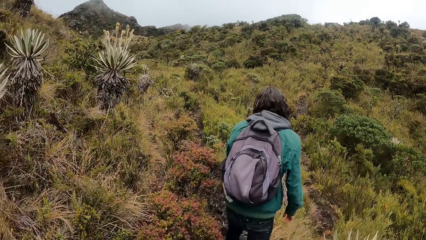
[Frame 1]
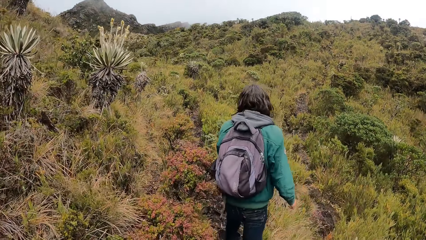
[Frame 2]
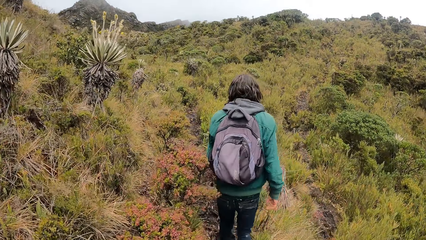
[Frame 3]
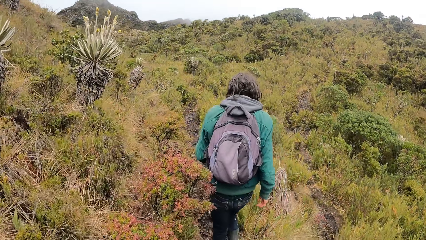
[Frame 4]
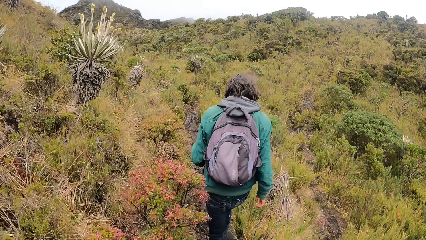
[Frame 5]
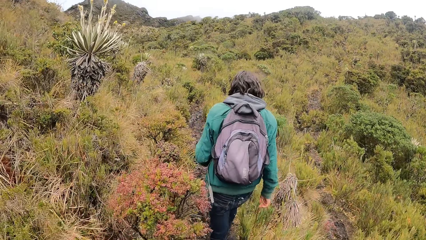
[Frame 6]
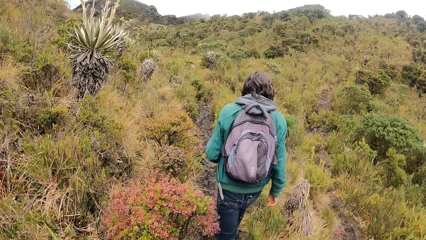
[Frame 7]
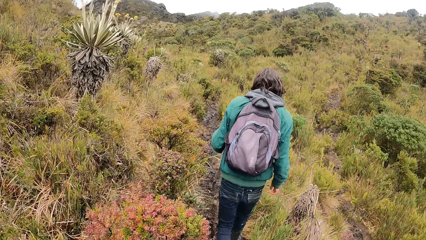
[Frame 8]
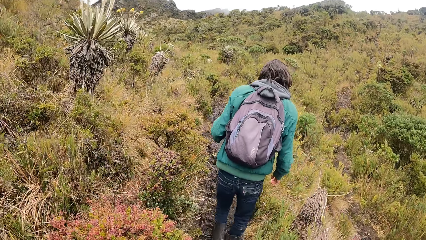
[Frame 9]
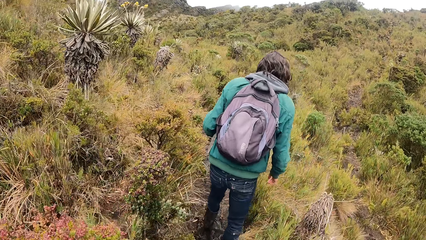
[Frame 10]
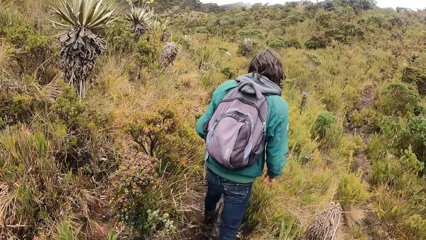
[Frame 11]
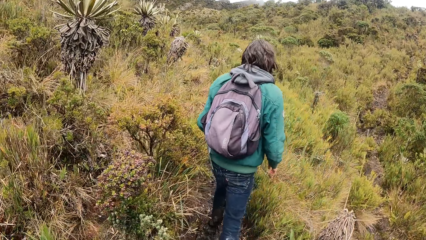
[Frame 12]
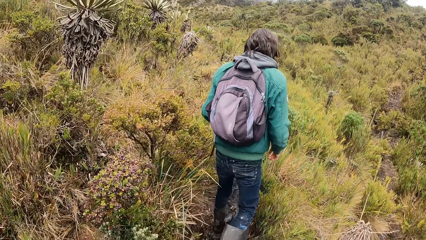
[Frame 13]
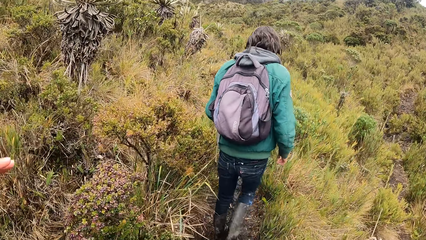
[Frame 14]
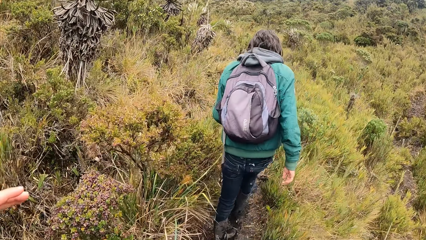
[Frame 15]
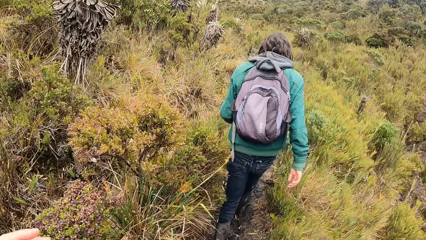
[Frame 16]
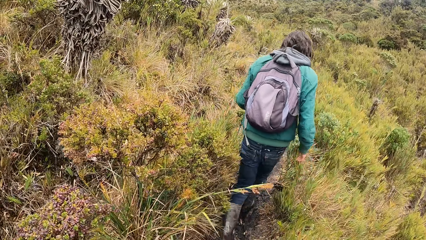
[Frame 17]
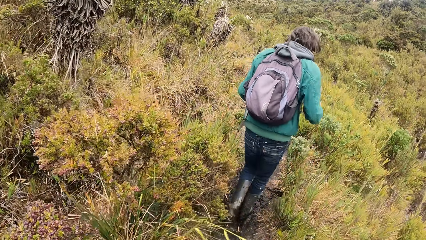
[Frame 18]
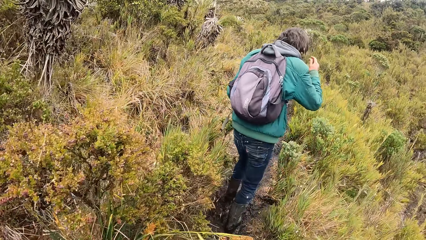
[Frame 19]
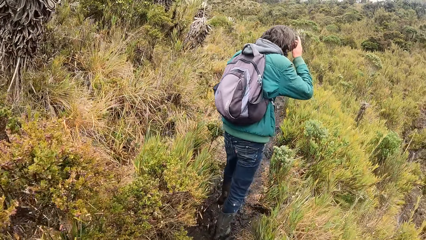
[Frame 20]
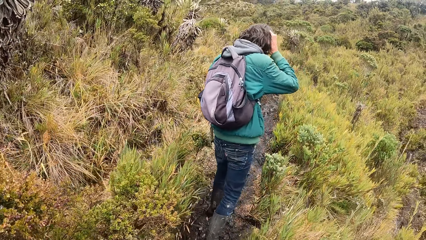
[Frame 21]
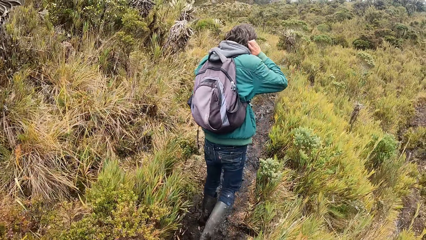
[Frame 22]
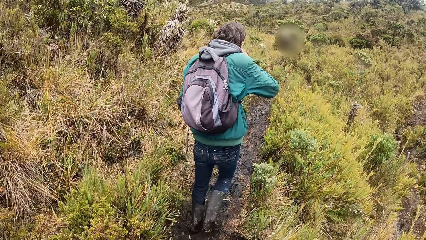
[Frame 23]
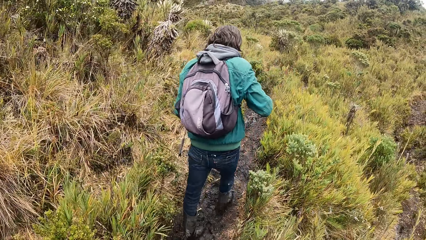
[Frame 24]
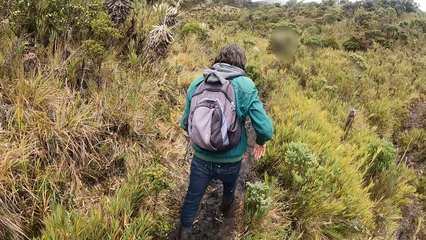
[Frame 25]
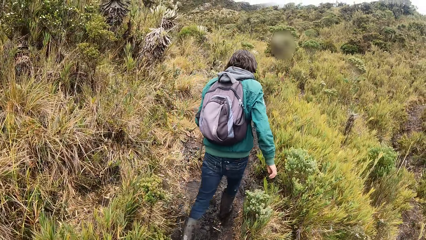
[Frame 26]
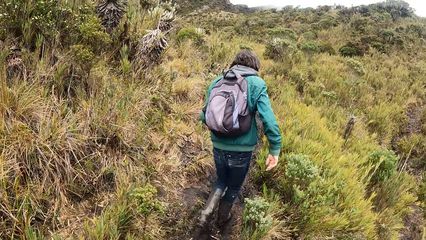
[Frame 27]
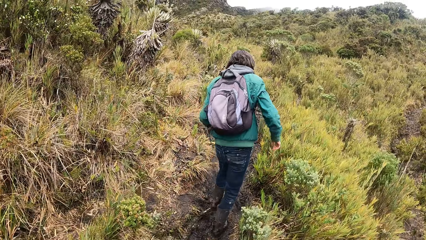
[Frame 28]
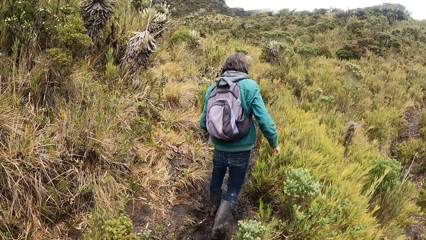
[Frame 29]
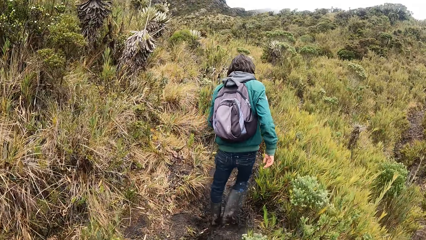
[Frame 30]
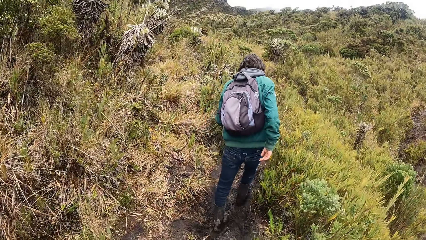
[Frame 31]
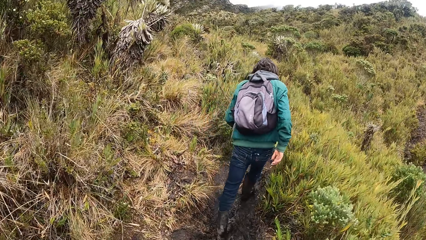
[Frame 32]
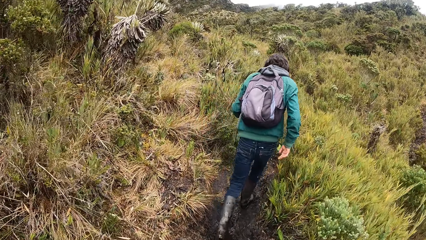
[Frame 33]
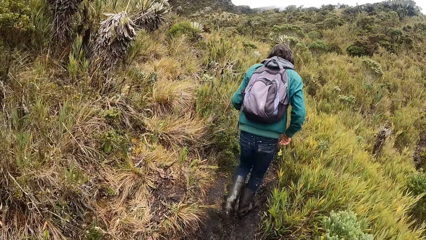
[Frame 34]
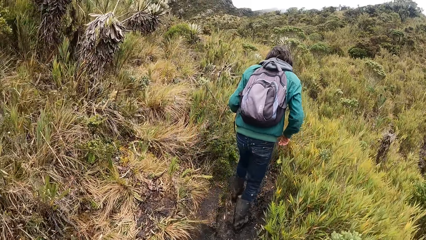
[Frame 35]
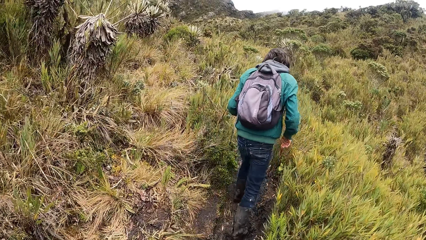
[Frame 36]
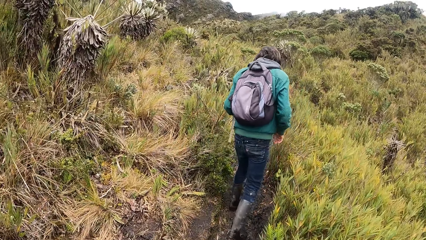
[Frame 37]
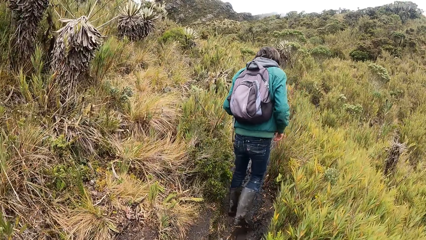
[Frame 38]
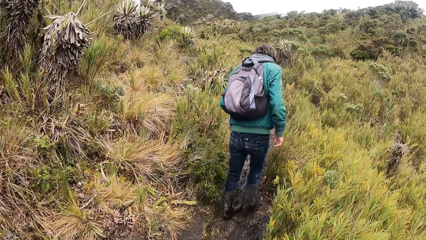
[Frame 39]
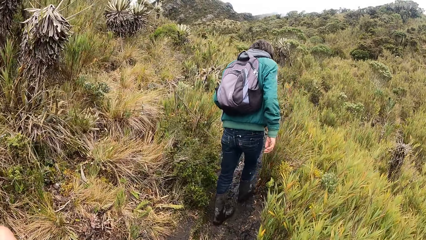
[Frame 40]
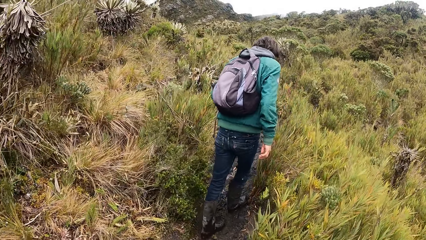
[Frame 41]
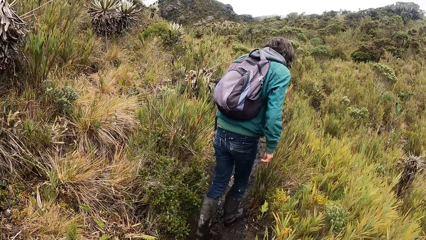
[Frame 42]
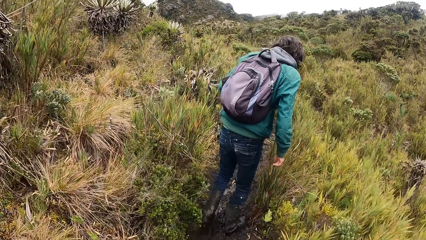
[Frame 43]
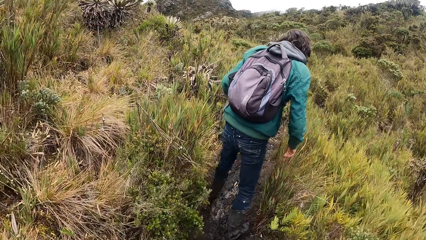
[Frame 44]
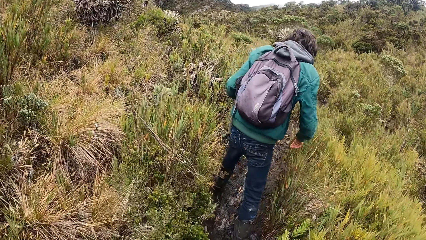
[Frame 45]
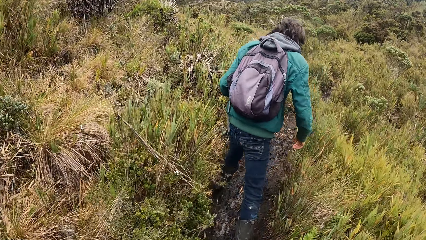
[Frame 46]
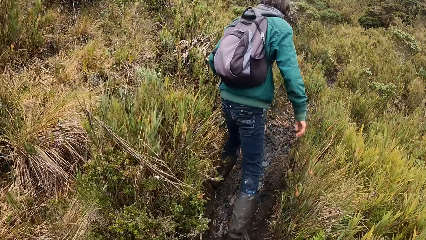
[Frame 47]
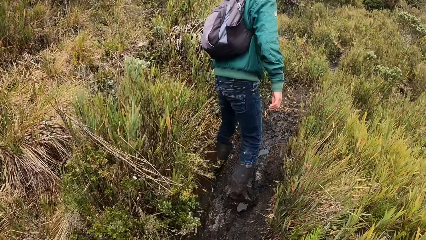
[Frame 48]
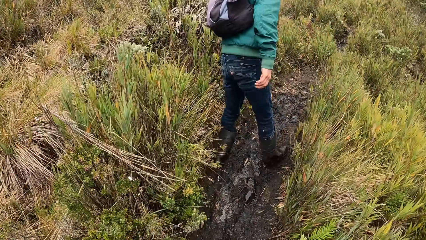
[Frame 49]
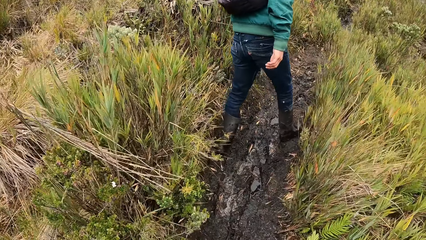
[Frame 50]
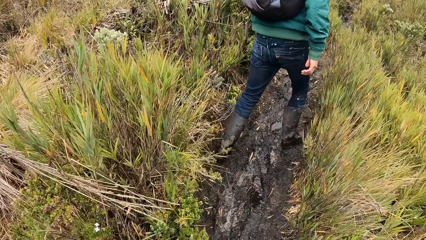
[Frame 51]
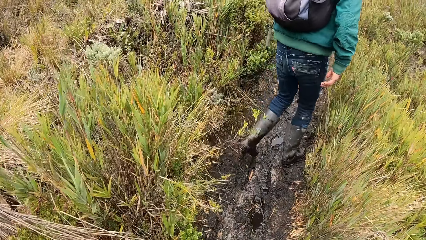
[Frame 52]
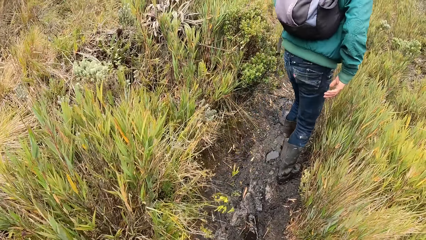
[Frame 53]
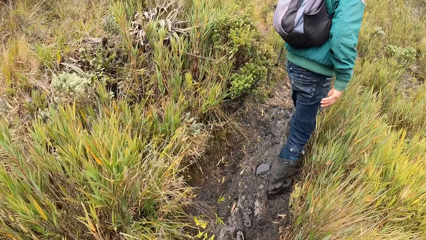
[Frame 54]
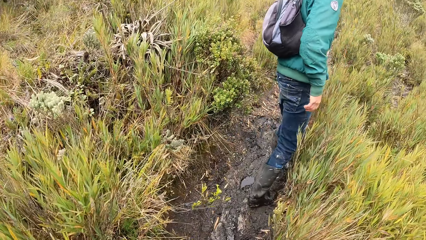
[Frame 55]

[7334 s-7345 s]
The man walks in the field. The camera wearer walks after the man. The man touches his hair and walks in the field.

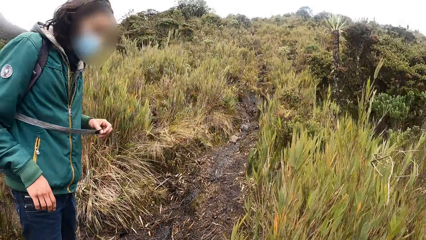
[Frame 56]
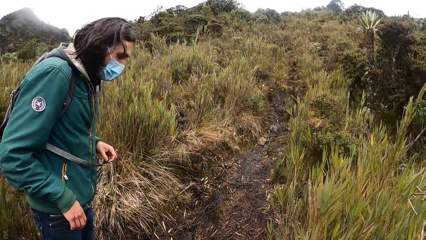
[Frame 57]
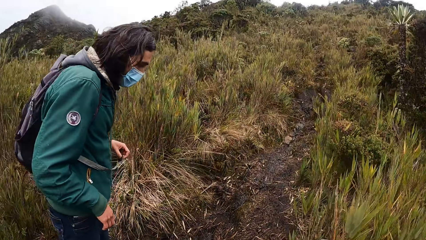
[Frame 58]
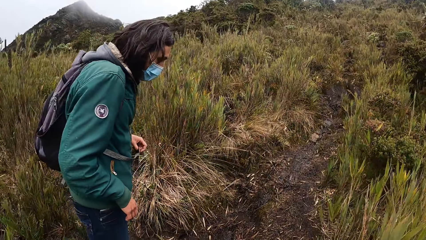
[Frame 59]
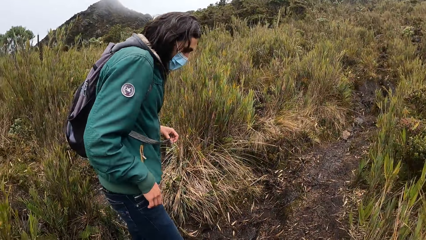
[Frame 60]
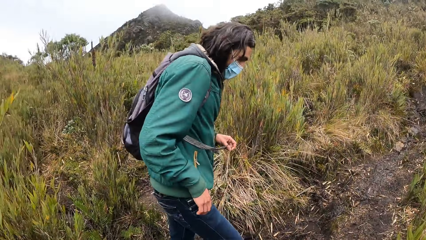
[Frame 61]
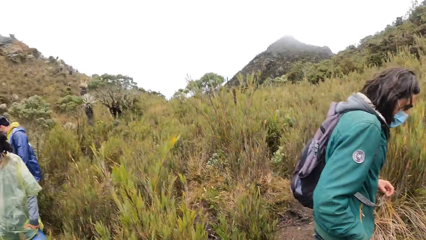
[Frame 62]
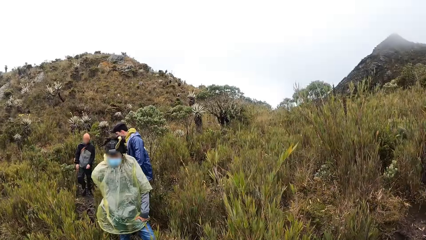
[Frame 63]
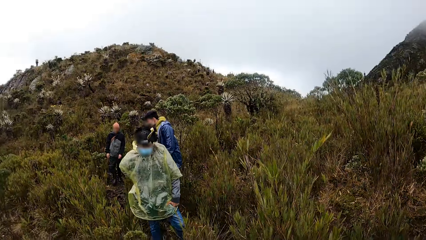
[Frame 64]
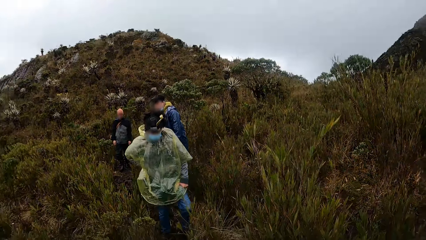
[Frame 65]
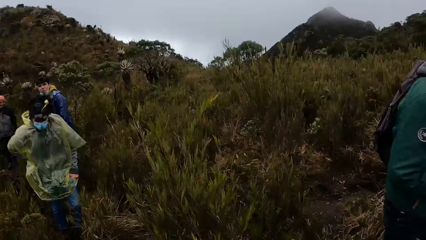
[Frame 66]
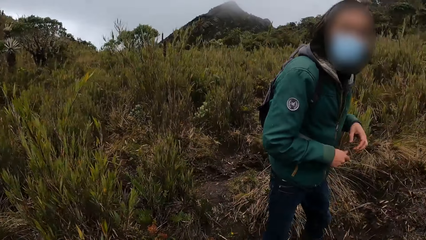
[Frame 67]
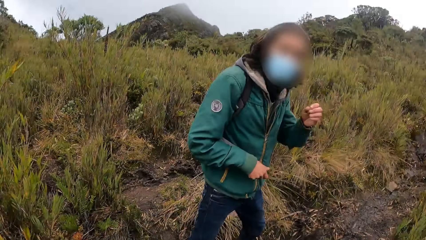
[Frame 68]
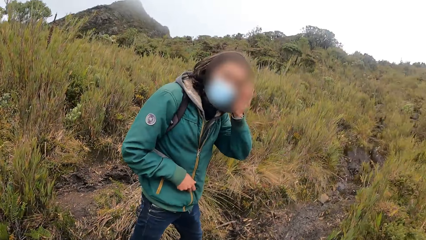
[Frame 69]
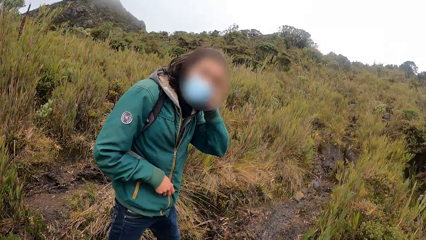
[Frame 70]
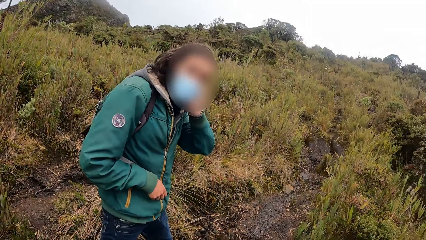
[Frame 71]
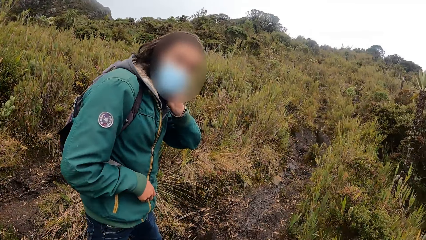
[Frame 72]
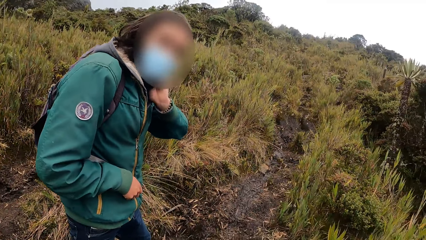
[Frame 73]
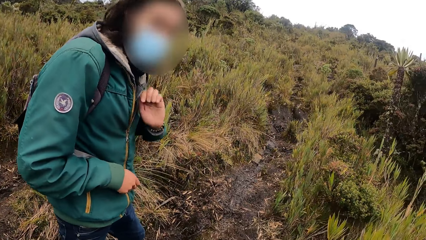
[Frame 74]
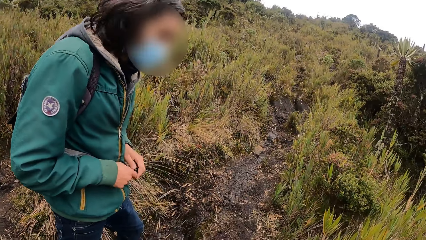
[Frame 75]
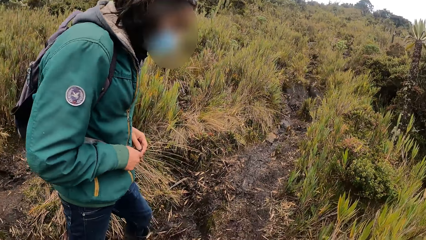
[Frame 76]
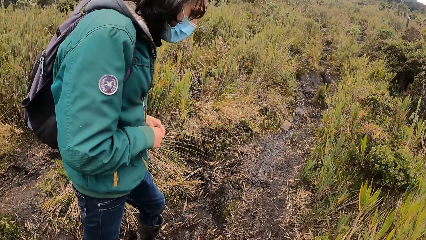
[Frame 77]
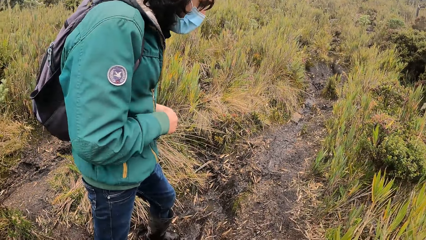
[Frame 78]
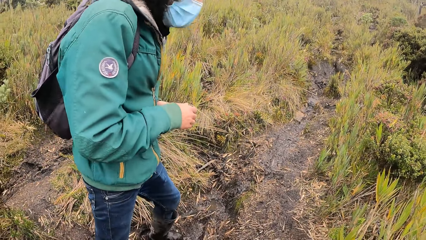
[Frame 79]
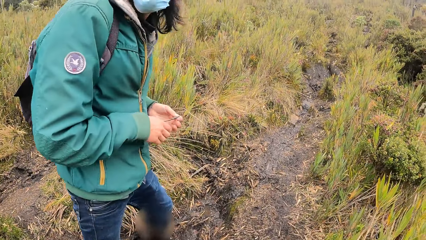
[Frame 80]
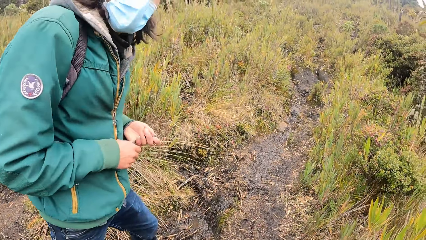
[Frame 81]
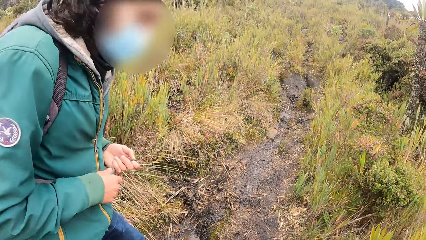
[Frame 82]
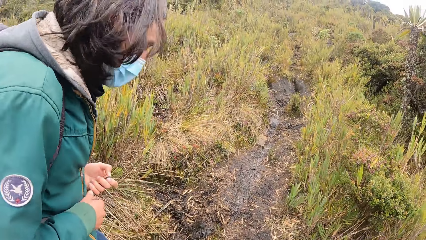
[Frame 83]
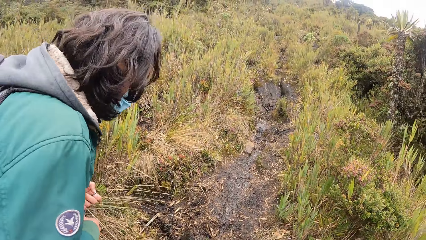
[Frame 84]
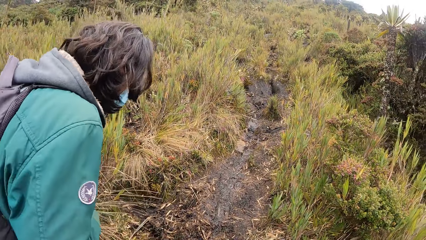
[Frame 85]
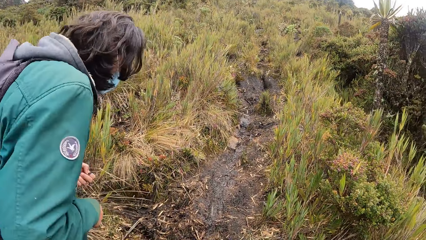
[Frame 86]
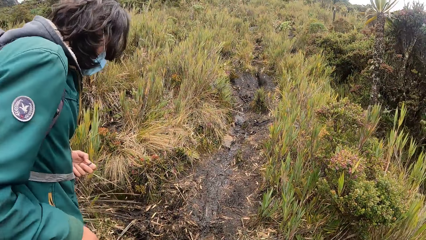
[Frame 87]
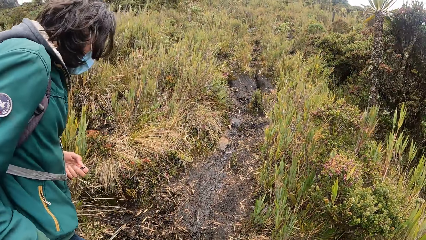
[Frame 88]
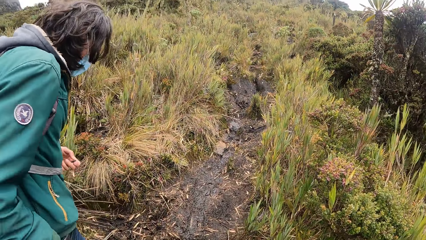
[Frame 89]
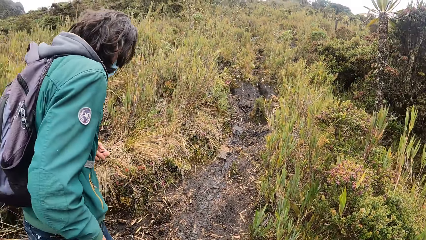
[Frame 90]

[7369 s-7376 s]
The camera wearer looks behind. The man converses with the camera wearer. The man touches his face.
